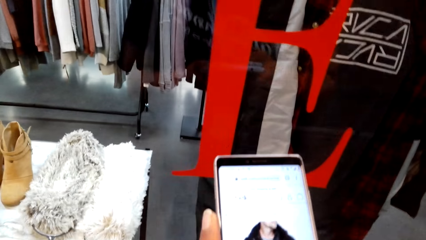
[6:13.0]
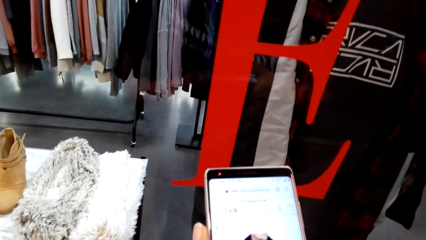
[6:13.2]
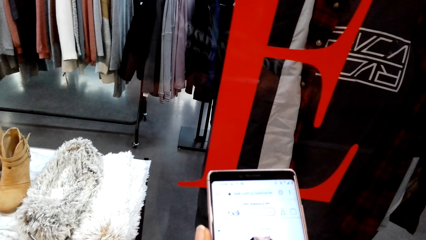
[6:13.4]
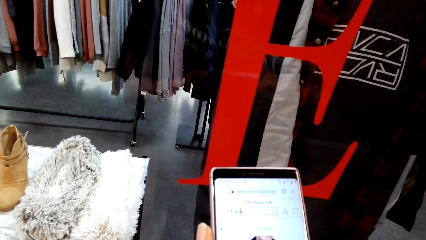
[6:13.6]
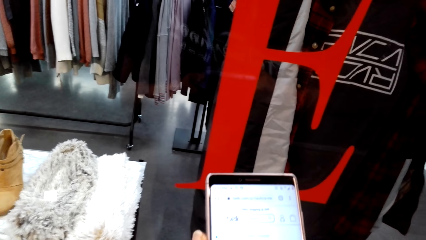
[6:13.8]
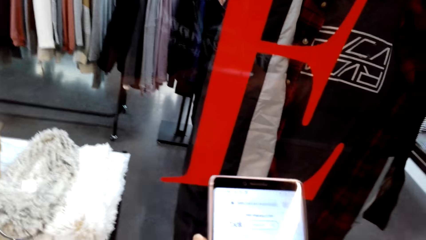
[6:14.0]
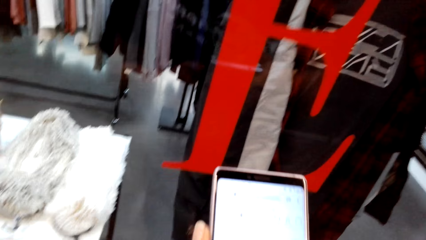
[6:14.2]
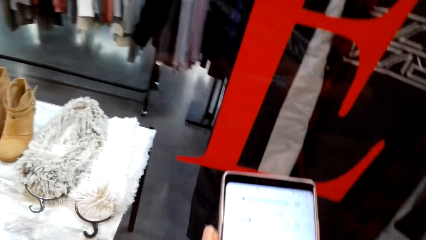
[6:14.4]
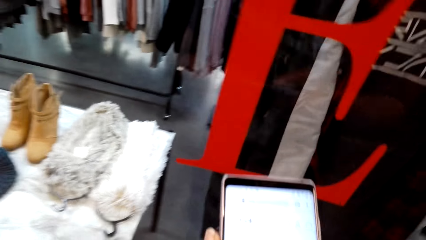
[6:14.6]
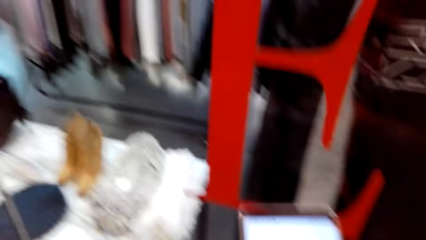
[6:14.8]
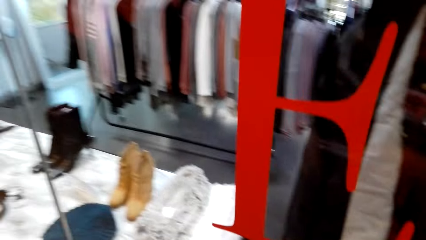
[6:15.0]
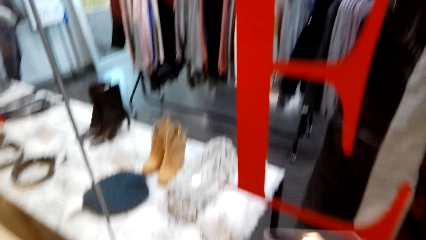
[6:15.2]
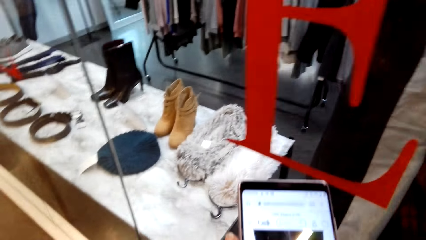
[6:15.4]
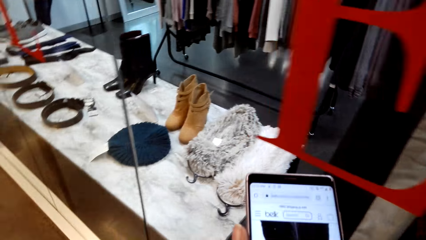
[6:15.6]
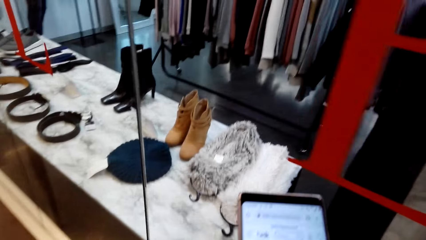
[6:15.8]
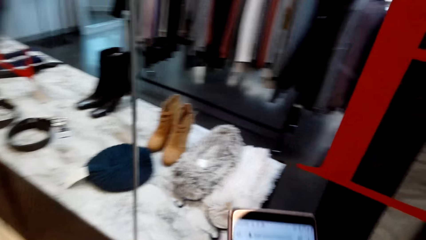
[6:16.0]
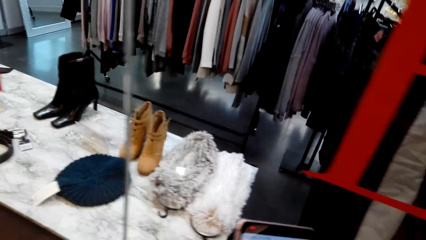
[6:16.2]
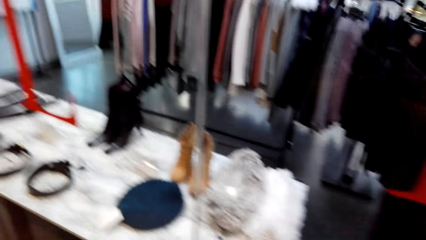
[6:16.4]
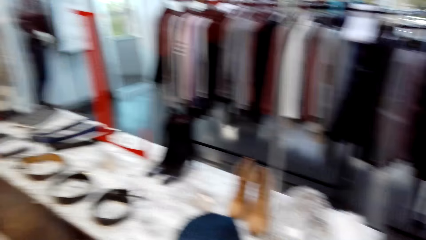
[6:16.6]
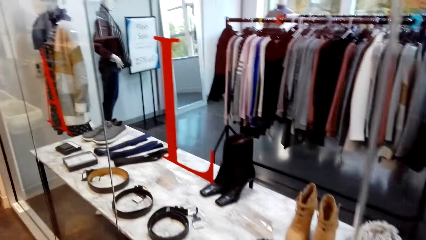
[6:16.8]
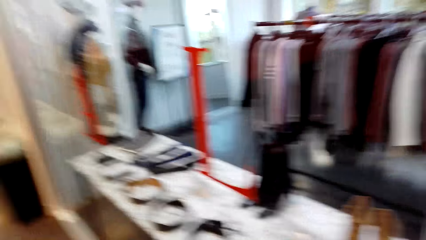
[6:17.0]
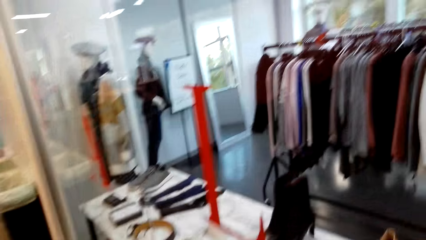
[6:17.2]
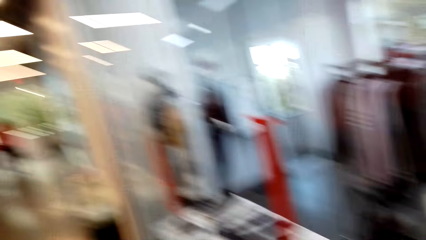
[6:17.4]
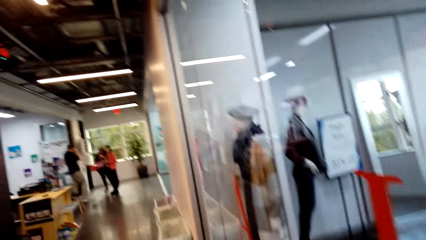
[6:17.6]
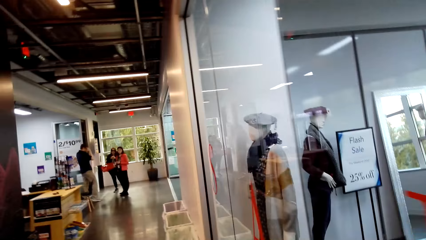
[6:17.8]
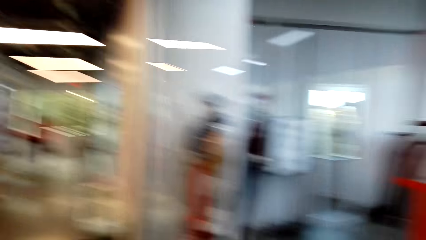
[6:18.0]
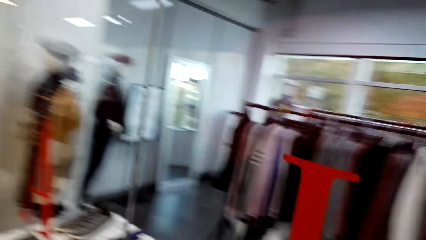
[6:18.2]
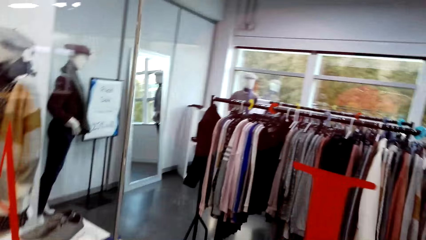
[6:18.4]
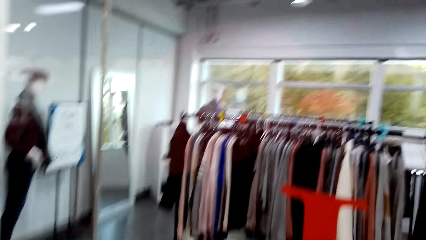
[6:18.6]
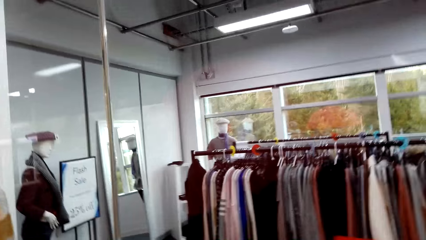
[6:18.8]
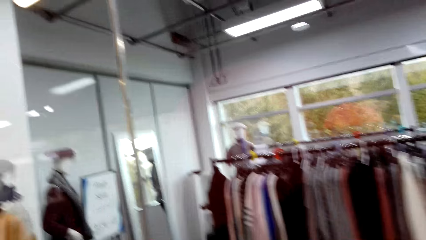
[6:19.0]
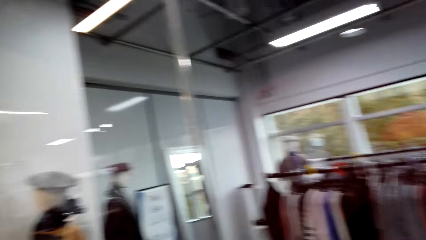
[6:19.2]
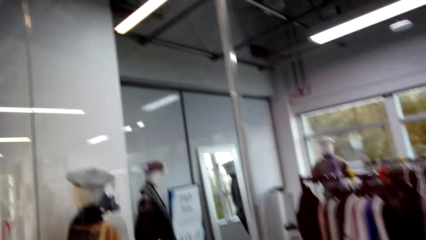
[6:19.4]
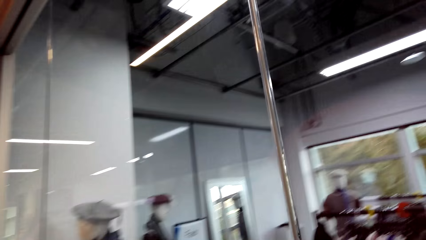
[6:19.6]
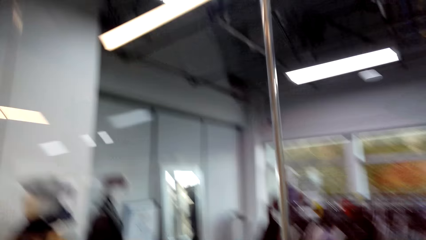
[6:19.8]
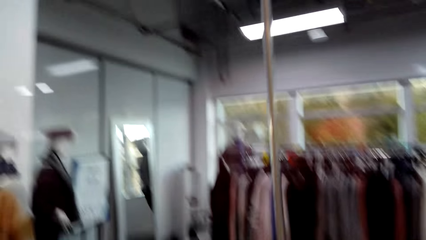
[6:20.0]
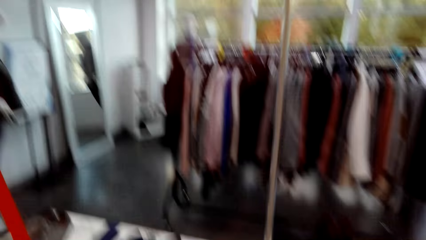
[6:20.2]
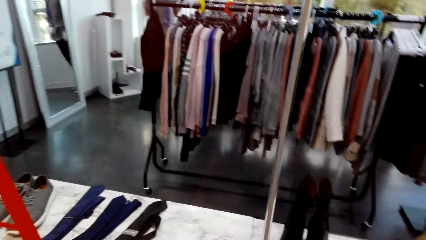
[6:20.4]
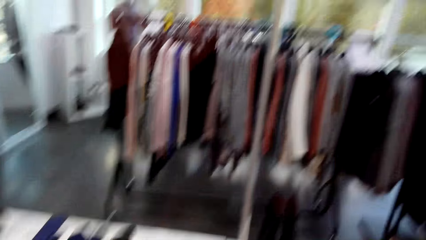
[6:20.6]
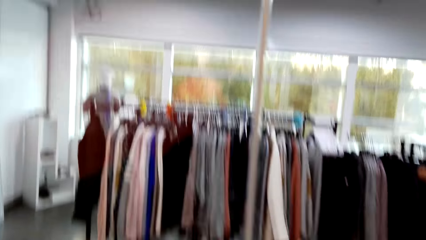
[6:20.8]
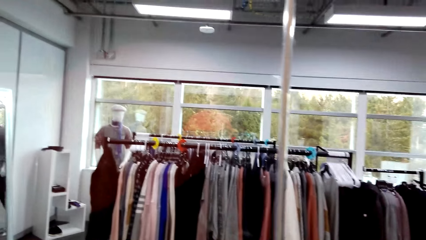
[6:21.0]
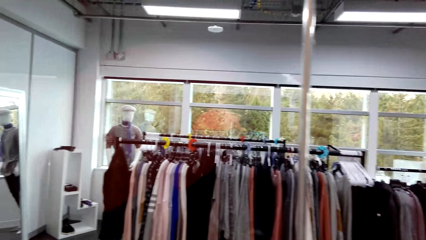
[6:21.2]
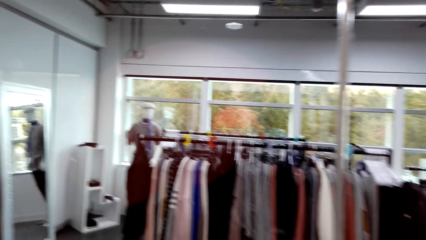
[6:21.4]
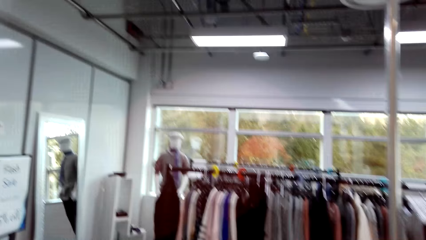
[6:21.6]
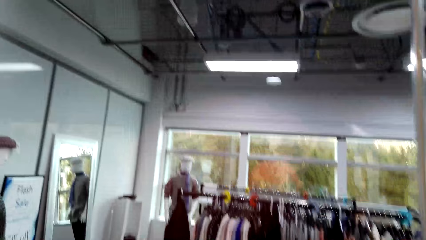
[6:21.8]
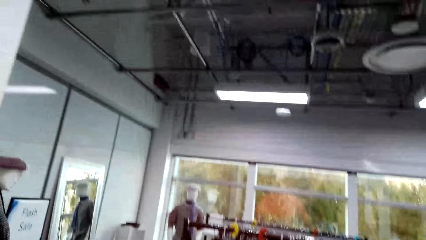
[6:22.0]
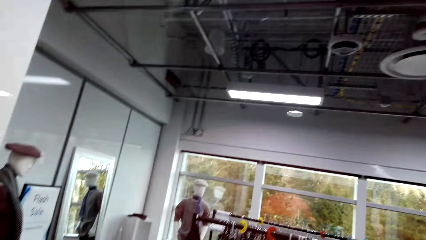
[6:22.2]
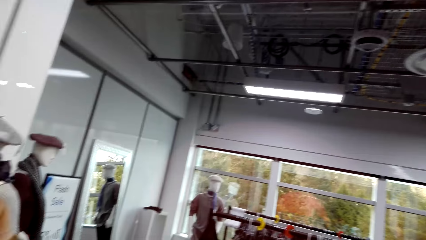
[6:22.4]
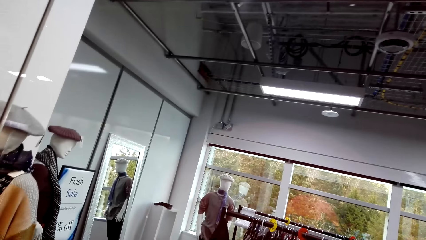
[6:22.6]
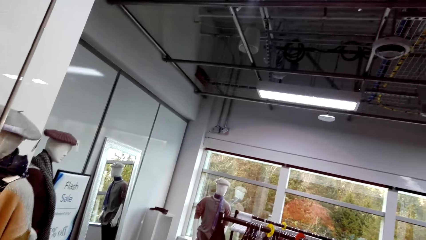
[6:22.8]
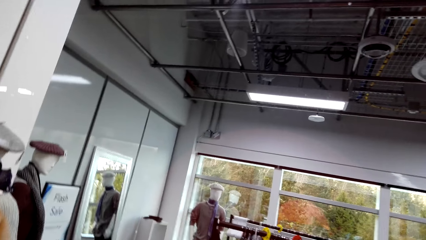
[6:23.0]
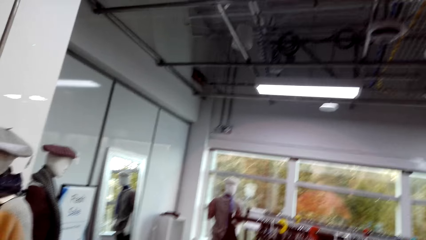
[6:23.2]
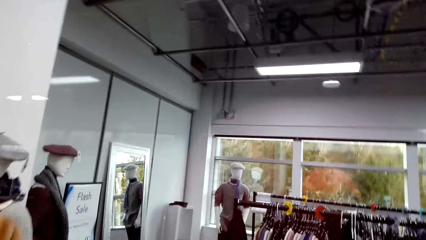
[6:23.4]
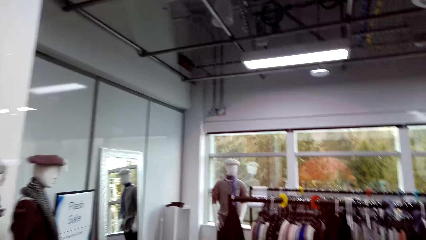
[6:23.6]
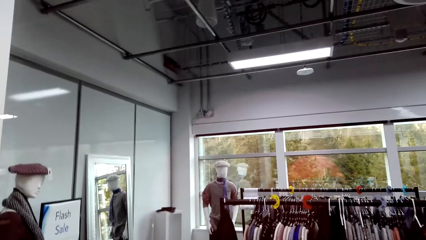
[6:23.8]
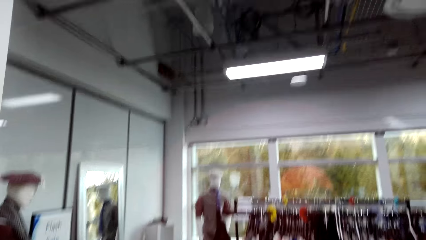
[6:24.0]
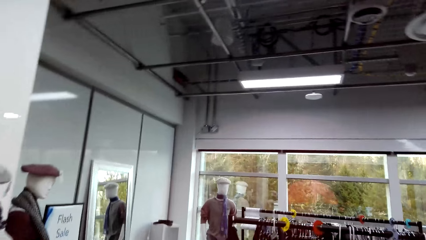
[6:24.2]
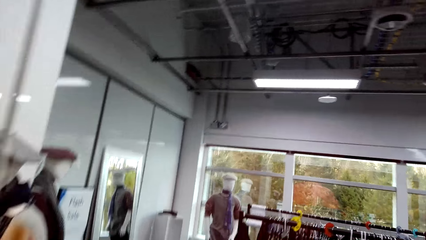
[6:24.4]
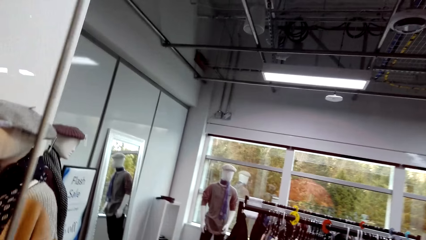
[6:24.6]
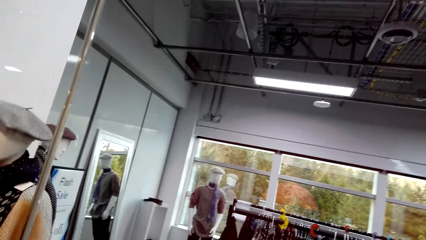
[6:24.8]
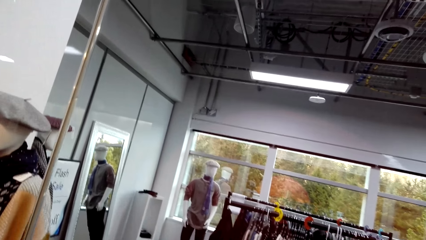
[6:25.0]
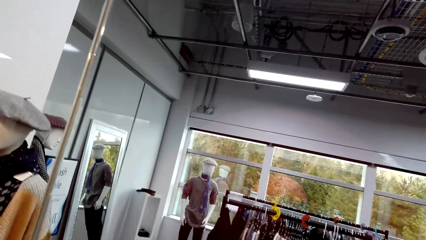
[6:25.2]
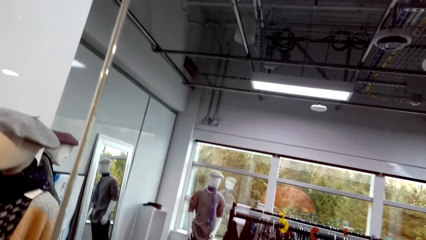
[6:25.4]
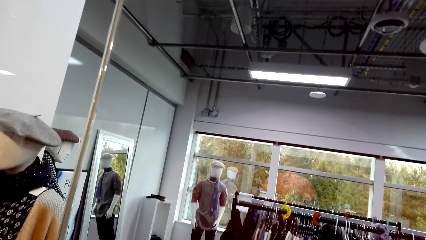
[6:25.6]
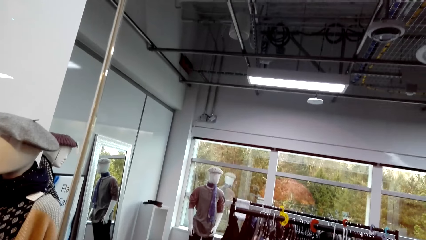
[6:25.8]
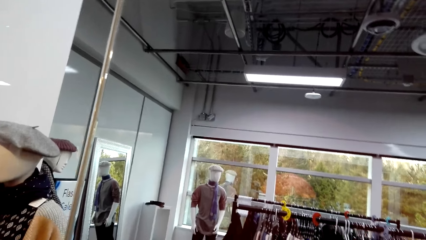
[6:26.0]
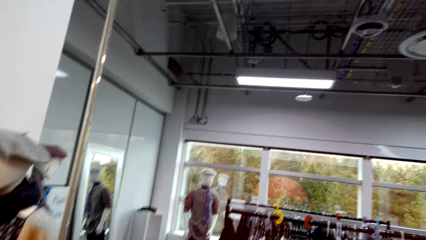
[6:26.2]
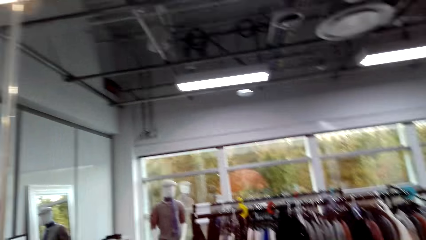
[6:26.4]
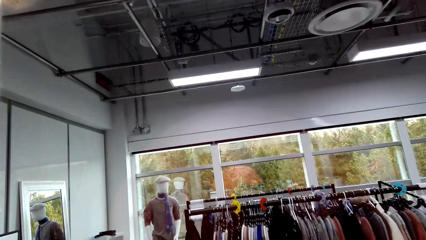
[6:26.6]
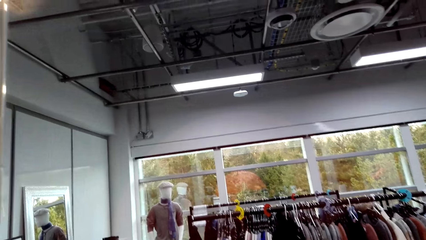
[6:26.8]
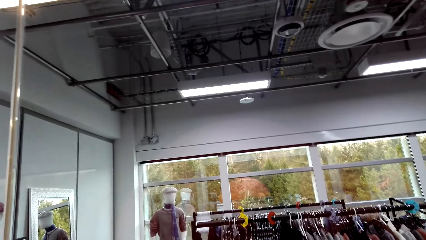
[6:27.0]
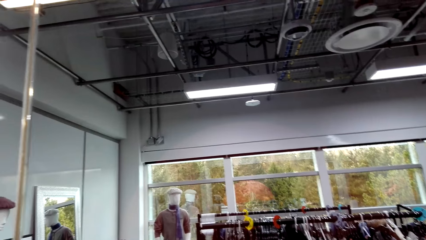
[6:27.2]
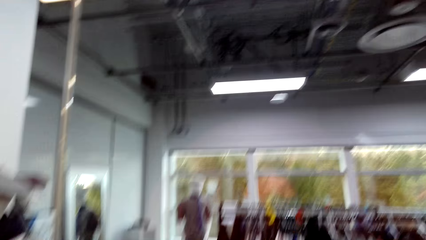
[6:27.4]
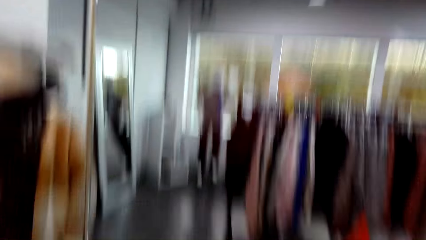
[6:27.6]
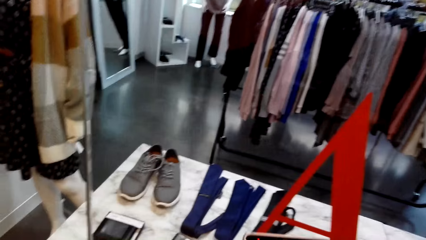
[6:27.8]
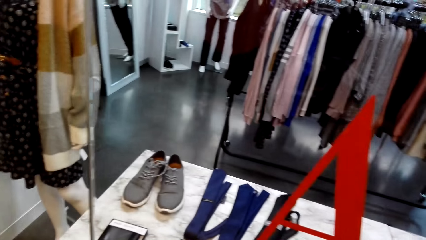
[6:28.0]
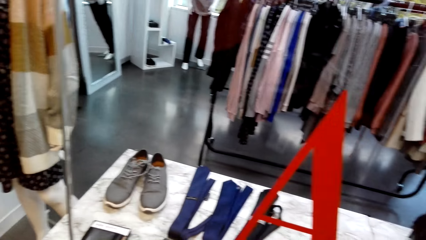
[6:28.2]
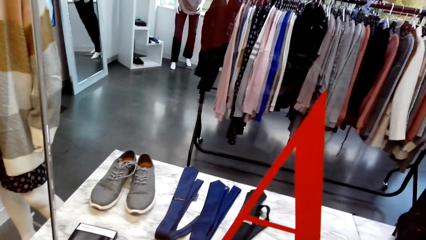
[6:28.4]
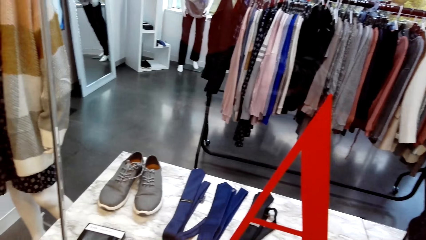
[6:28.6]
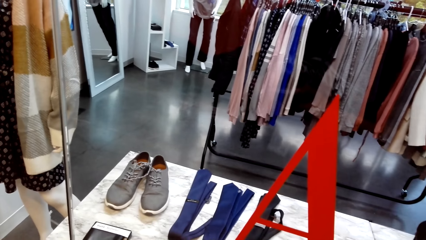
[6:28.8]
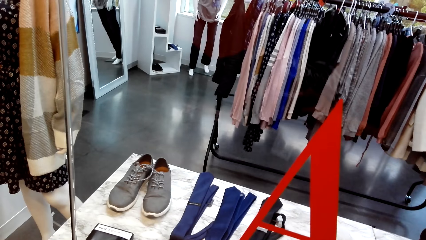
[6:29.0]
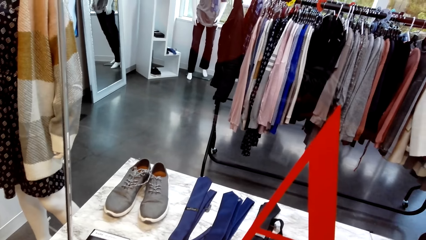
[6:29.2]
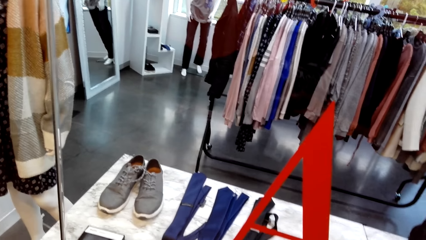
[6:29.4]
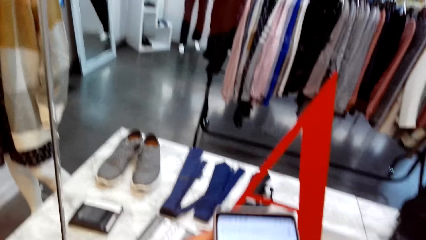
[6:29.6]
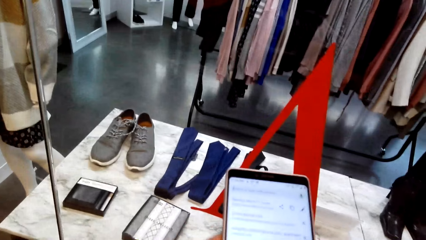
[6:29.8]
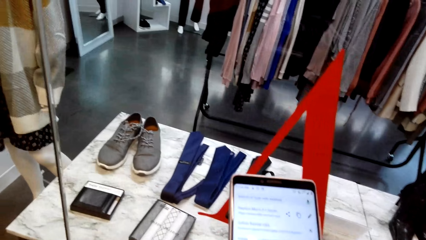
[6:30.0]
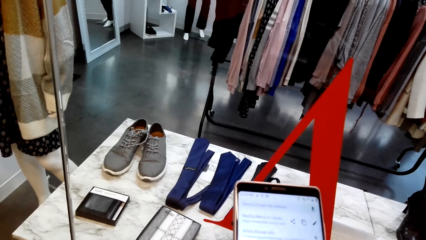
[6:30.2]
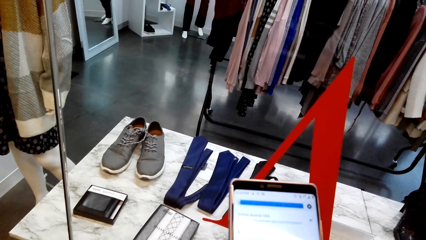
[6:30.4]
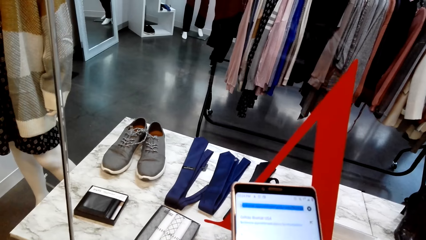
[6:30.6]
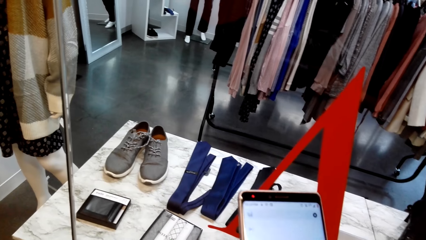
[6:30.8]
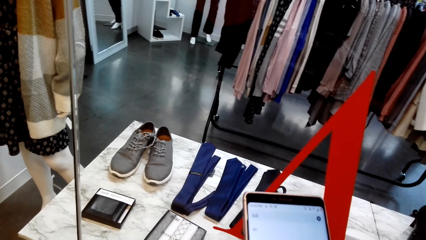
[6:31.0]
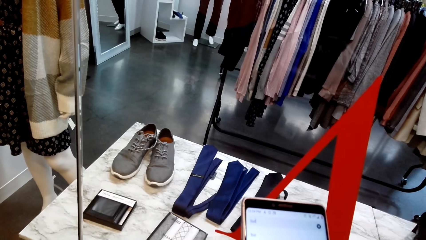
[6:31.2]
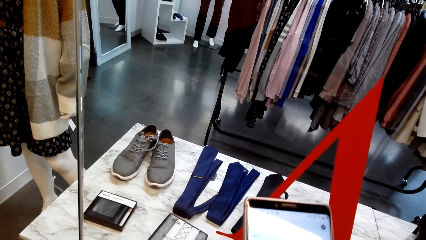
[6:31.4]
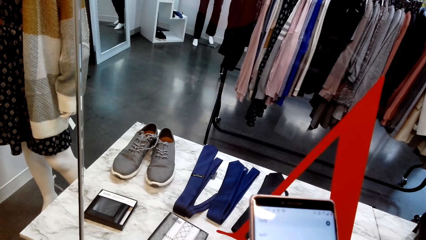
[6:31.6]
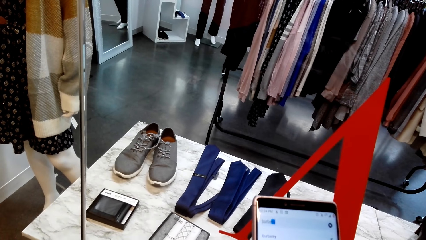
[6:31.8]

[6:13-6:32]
The camera wearer stares at the phone. They talk. They look around. They talk. They look around. They talk. They do window shopping. They do window shopping again. They operate the phone. They scroll the phone.
